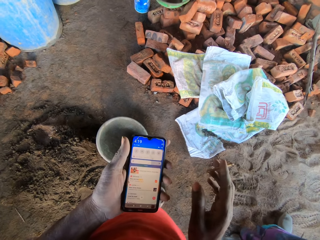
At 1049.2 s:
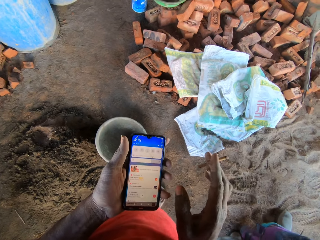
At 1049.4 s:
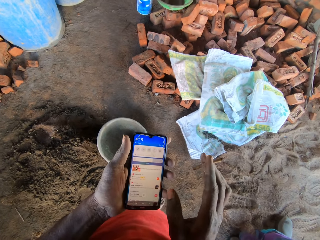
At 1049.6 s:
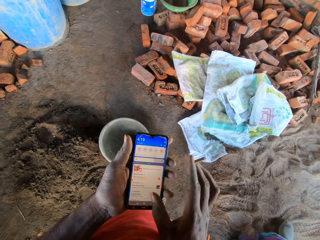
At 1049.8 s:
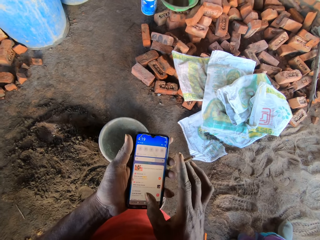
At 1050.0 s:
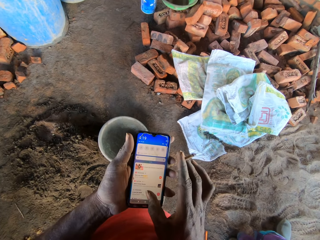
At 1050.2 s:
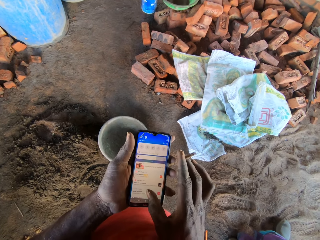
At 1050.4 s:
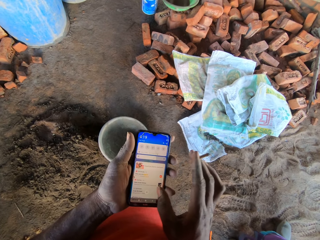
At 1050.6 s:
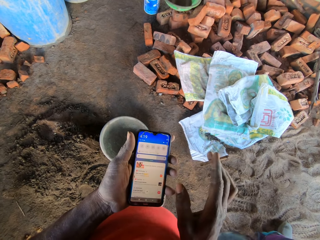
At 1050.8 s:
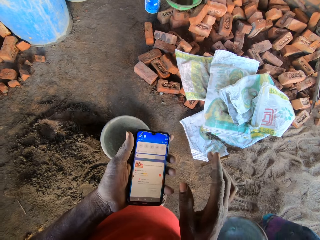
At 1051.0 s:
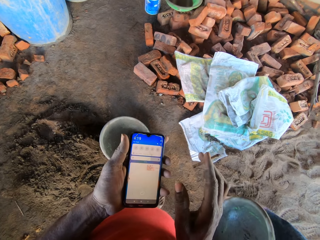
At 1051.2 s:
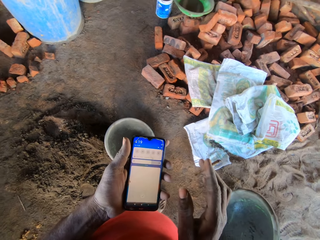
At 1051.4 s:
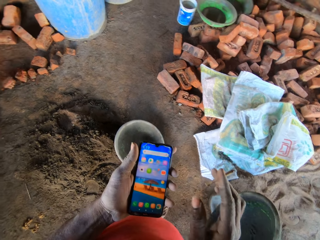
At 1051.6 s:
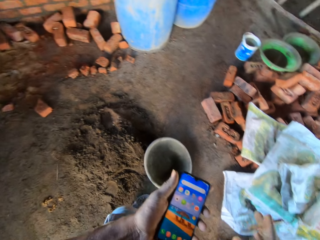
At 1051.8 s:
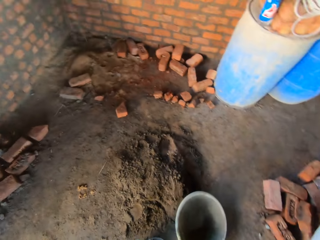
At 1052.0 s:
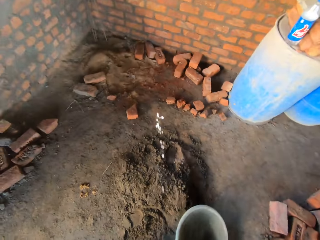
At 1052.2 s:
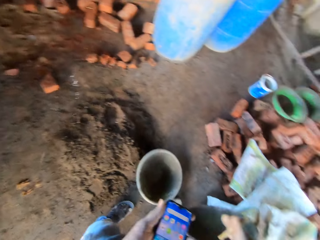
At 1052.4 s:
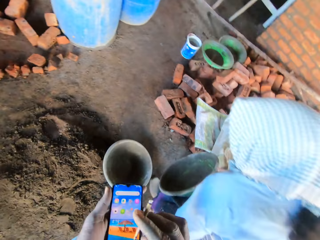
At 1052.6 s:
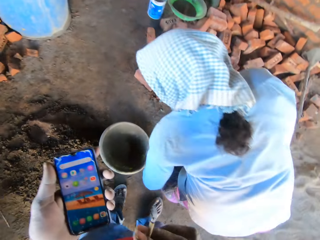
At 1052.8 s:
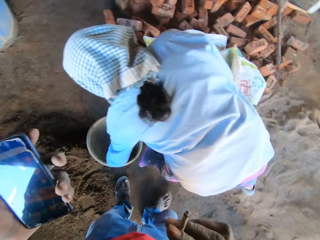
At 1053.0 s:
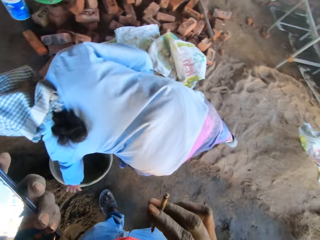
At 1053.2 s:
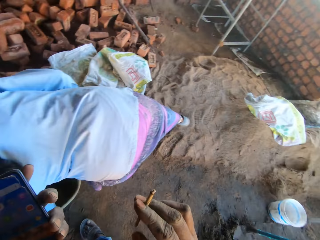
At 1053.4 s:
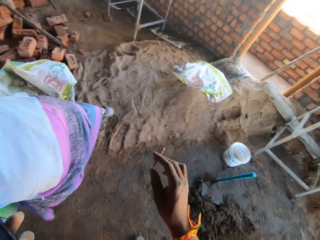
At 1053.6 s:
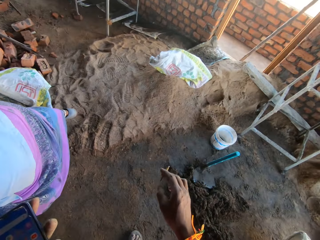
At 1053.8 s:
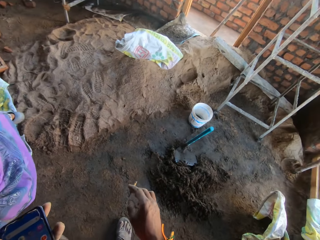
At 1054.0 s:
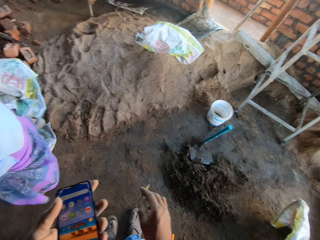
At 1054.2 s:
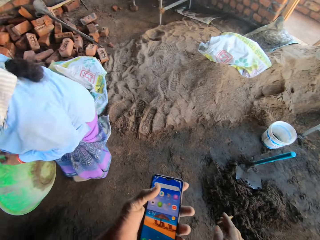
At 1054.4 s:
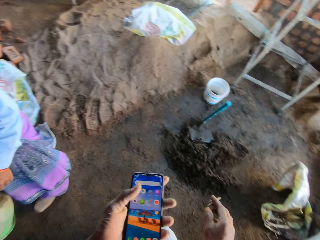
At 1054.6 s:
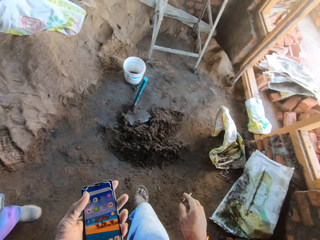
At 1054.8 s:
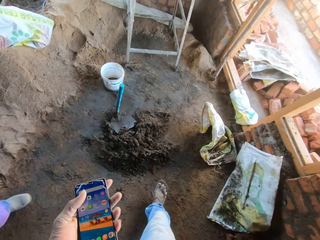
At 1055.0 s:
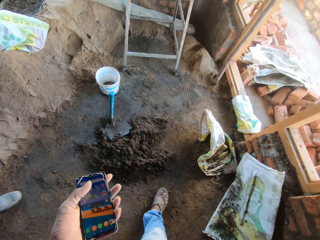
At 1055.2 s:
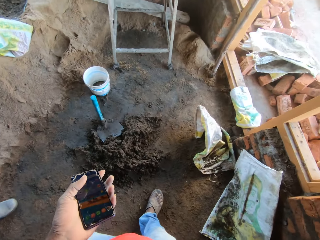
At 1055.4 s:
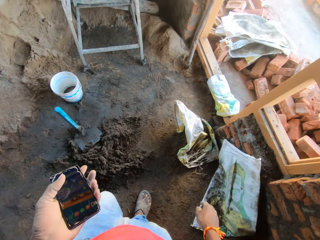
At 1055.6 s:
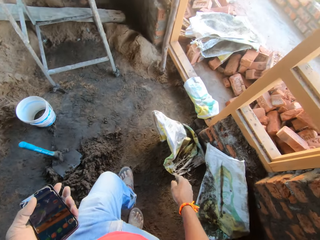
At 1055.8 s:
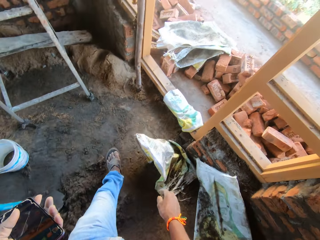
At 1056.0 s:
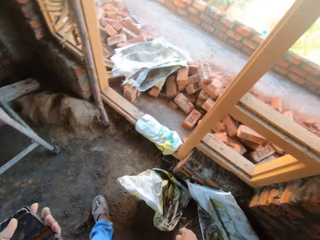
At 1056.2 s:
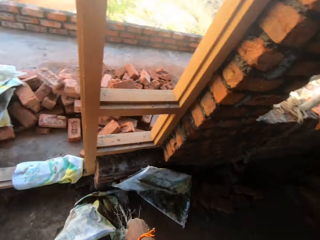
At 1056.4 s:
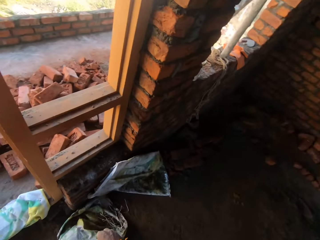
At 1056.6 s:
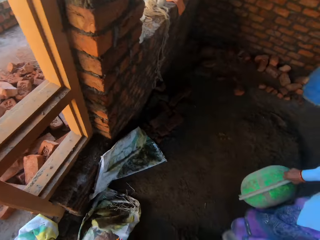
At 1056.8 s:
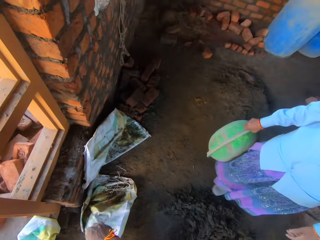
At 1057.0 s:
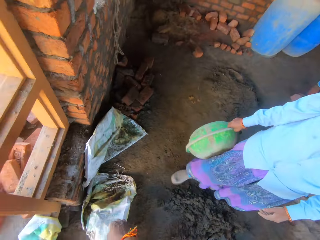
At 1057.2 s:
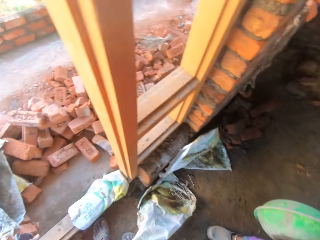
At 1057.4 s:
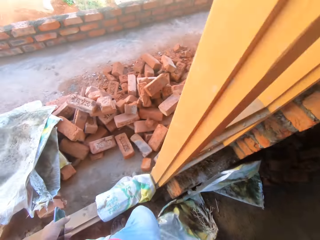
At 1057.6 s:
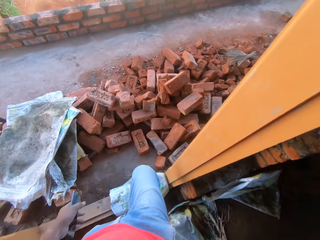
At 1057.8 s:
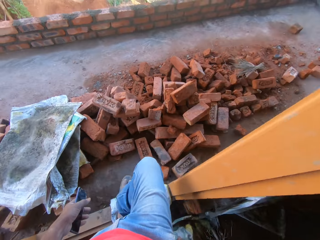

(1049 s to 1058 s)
The camera wearer spits. A woman picks up the pan on the floor with her left hand. The camera wearer walks. They move out of the construction site.
